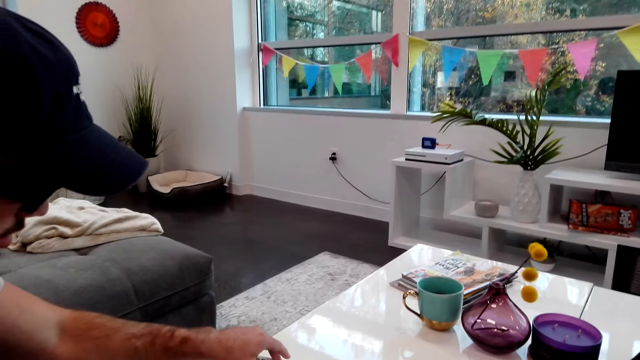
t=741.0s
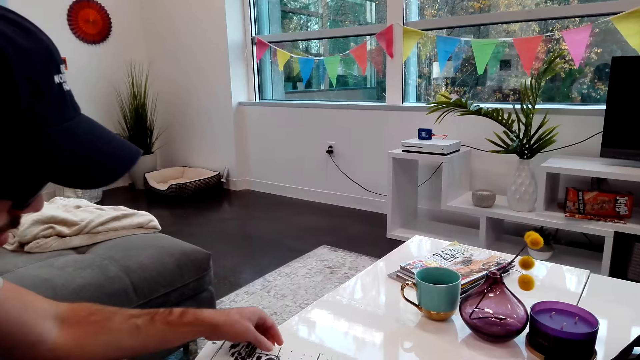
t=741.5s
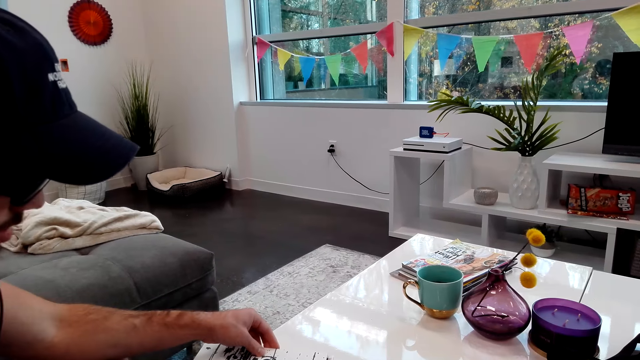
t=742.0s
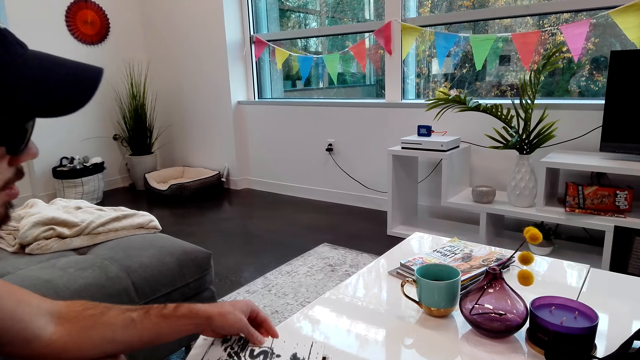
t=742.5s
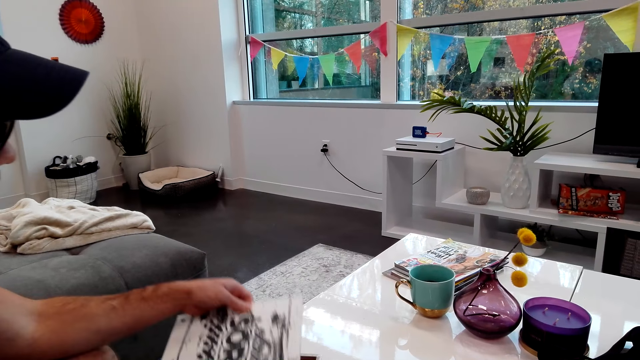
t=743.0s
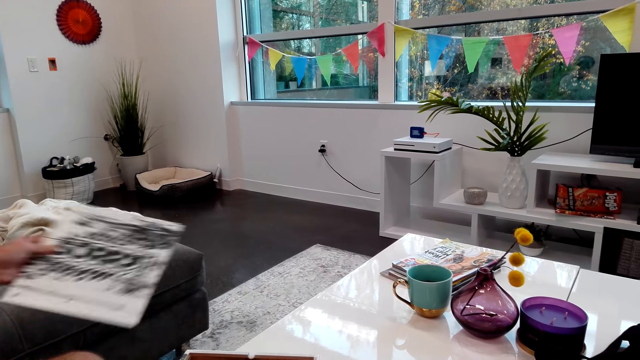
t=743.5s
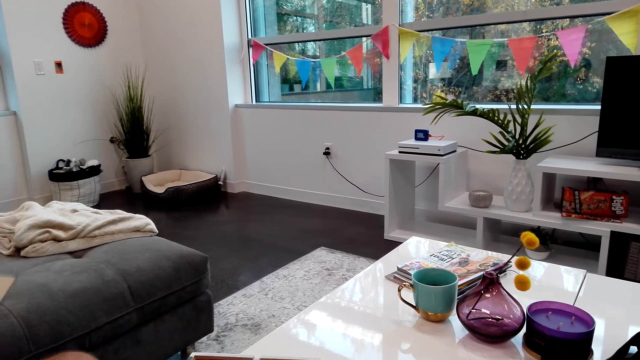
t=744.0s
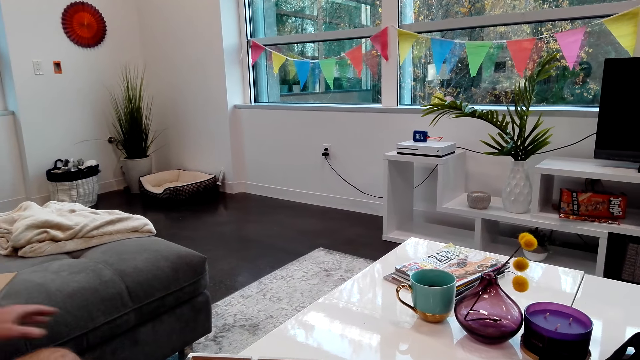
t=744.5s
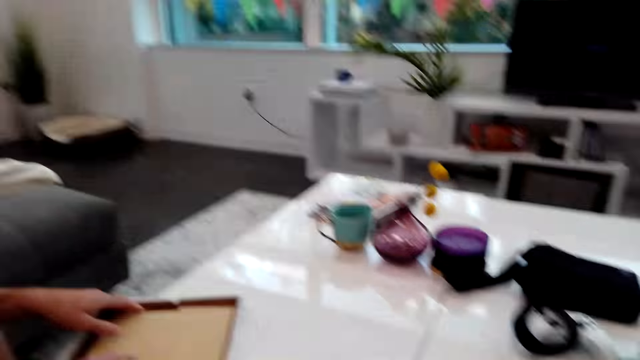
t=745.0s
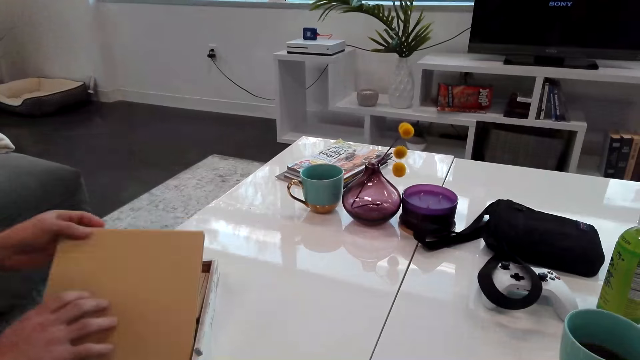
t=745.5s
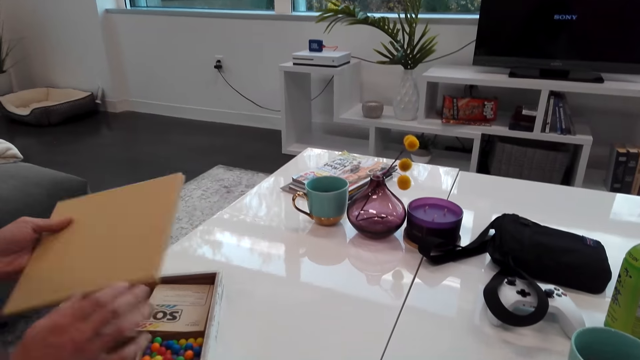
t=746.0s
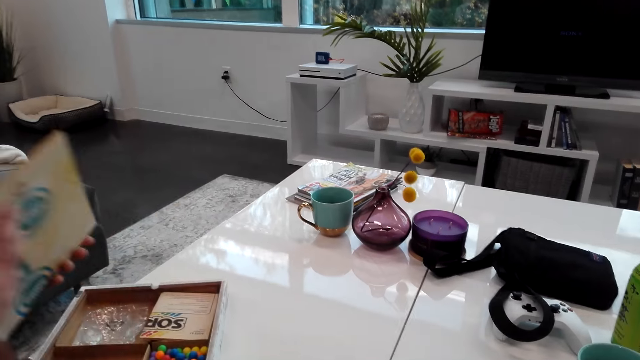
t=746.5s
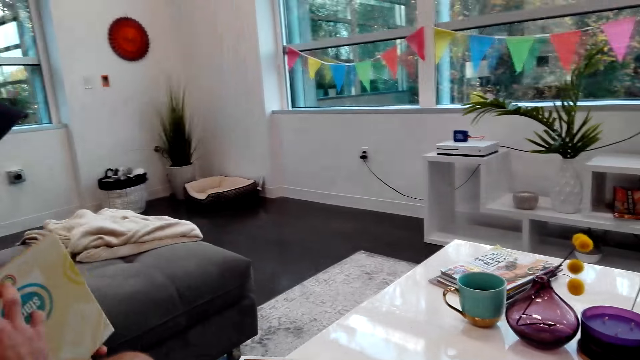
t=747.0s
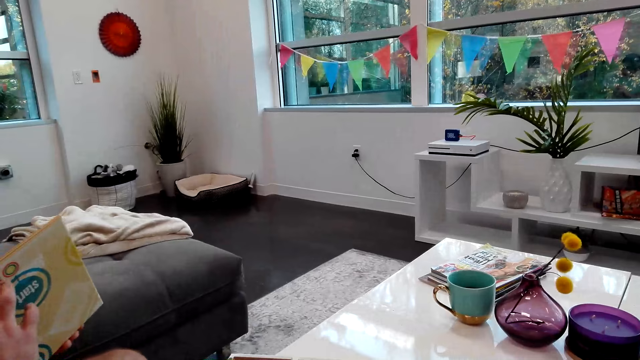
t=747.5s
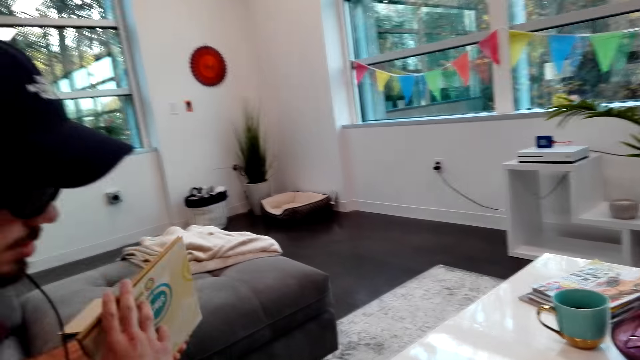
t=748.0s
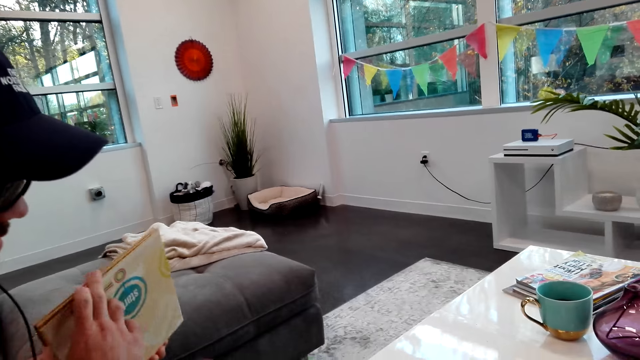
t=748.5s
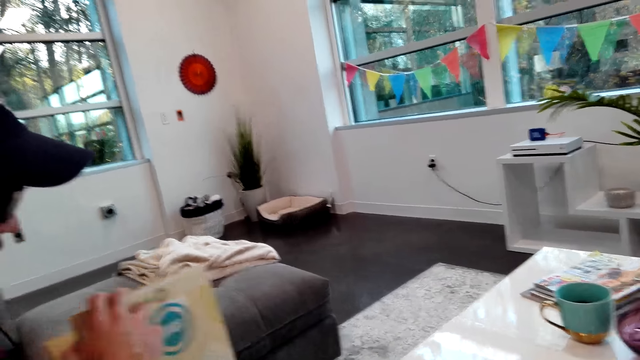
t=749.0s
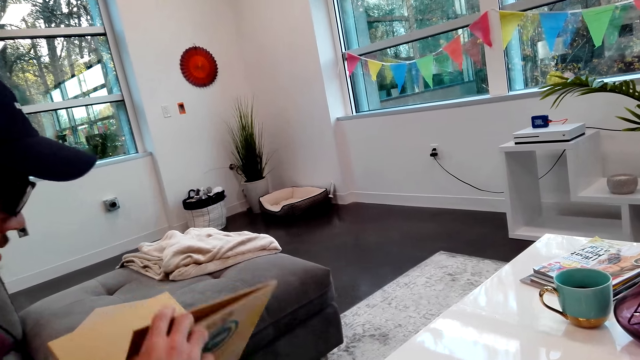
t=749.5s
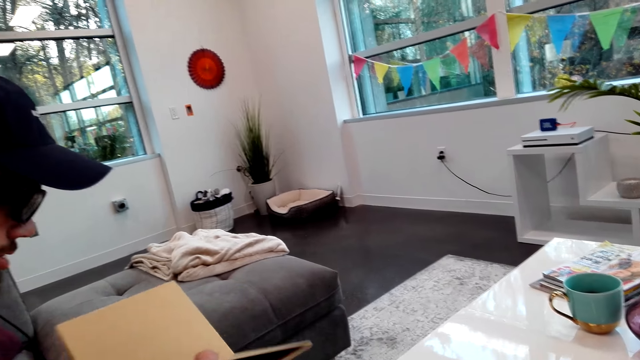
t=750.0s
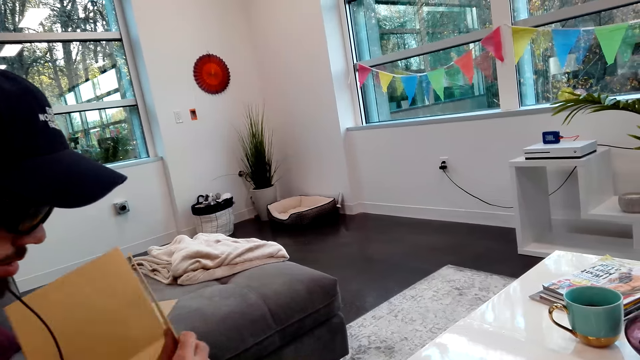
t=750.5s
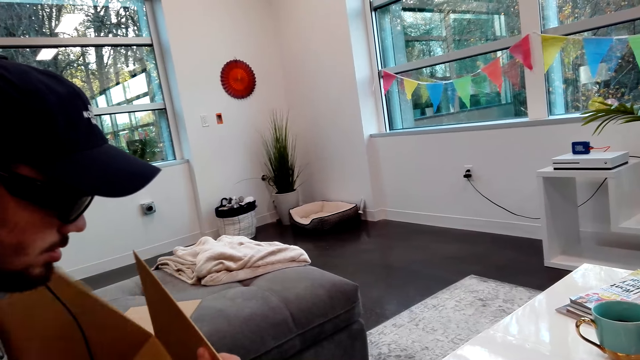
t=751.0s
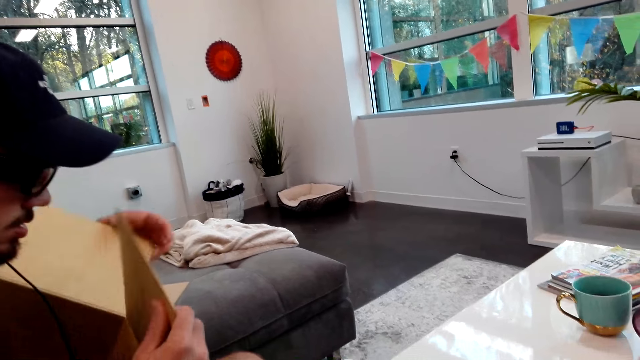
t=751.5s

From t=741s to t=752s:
A man picks up the manual. The man sits in the sofa, opens a box, puts the manual on the couch, picks up the board game, and flips the board.

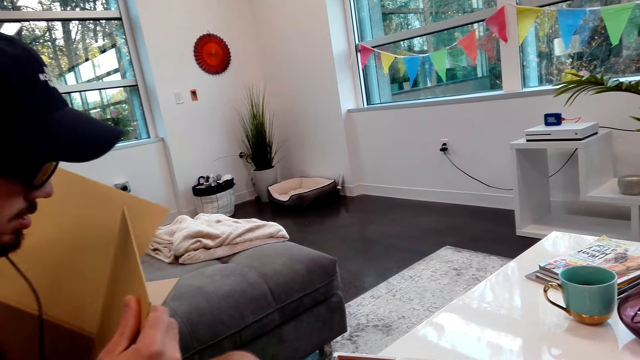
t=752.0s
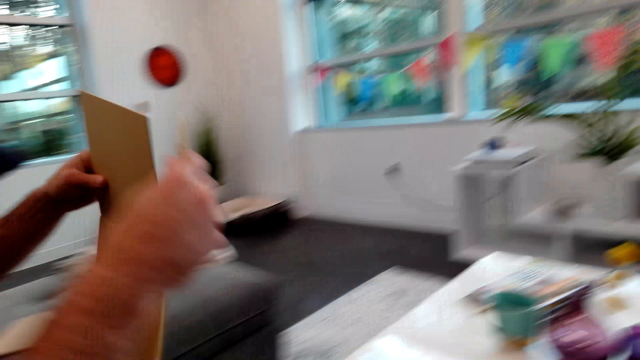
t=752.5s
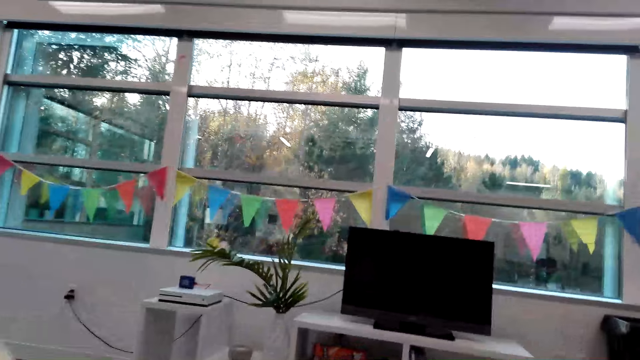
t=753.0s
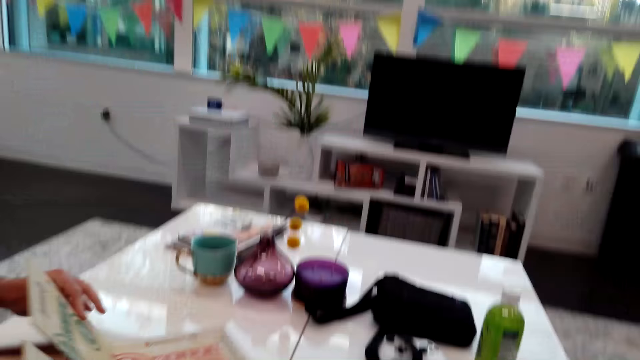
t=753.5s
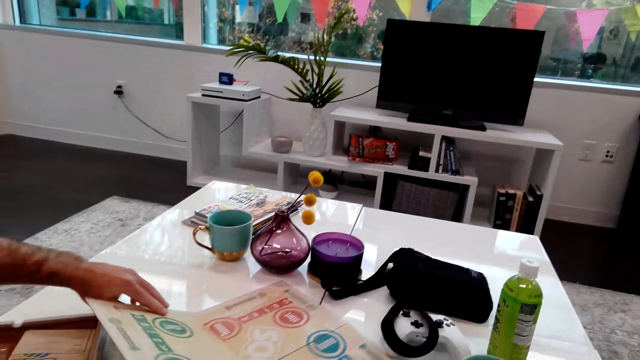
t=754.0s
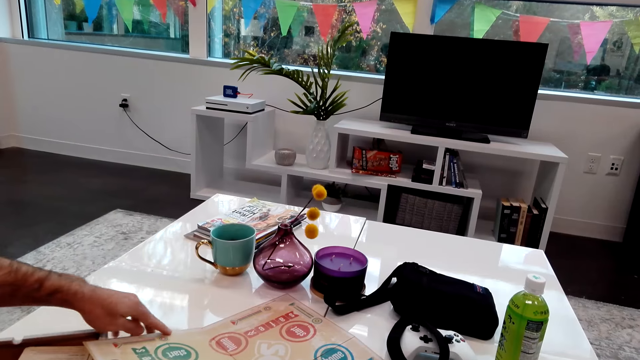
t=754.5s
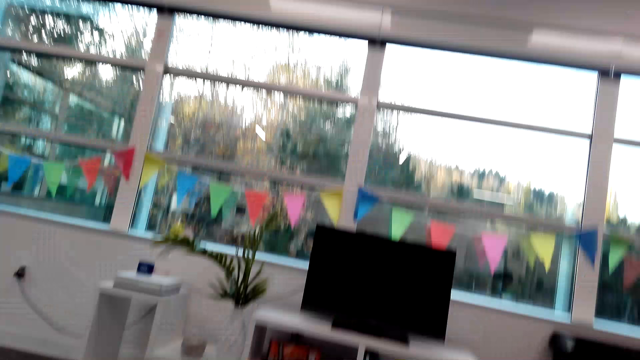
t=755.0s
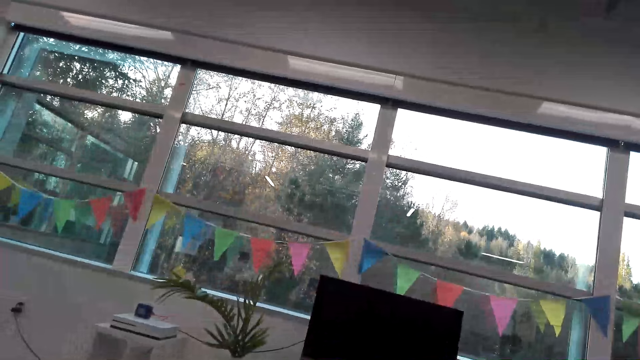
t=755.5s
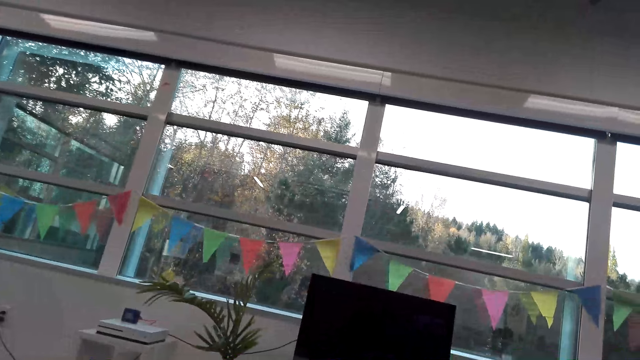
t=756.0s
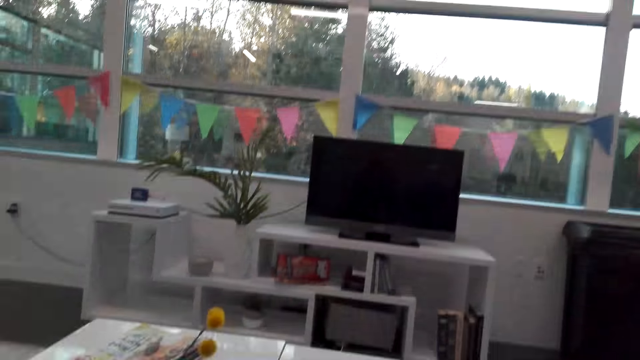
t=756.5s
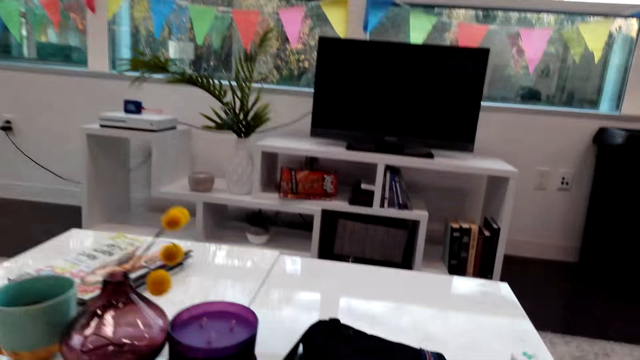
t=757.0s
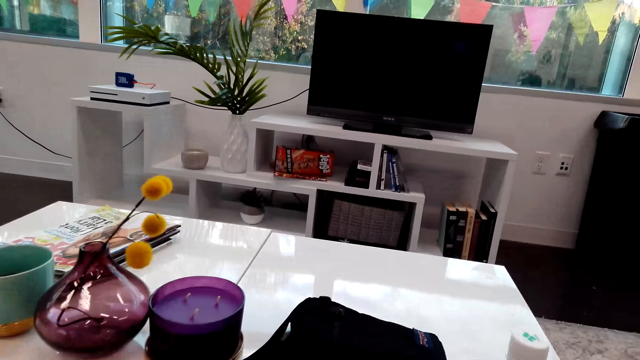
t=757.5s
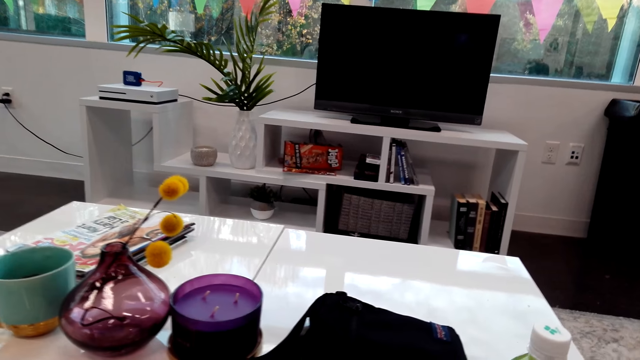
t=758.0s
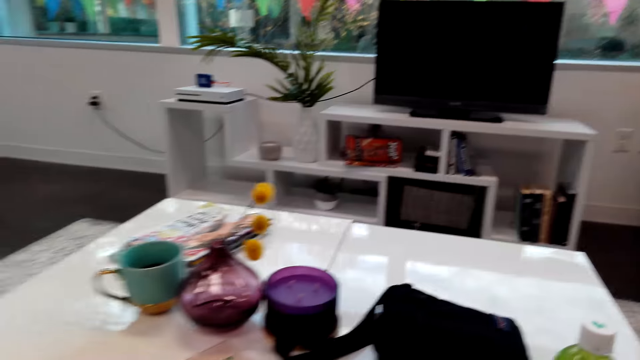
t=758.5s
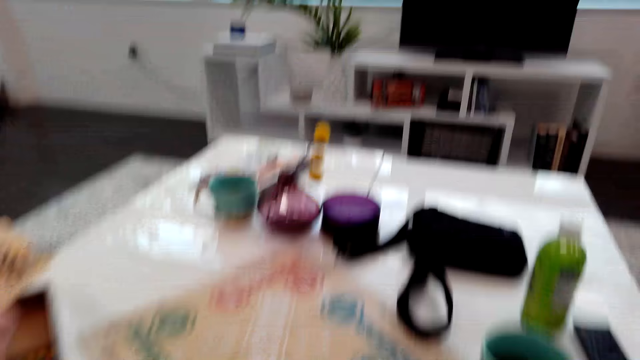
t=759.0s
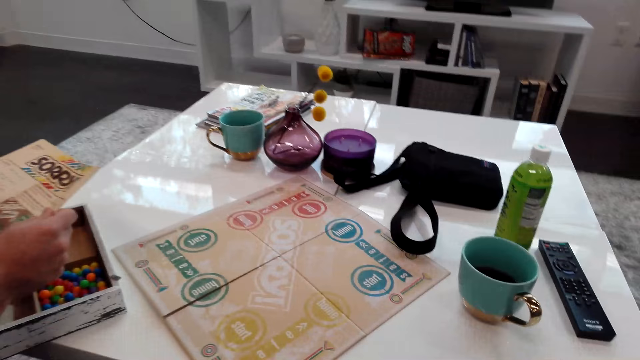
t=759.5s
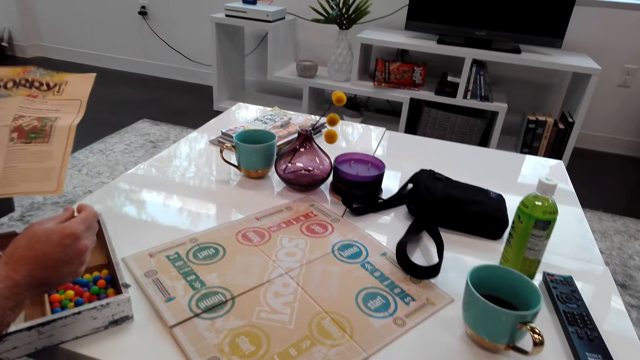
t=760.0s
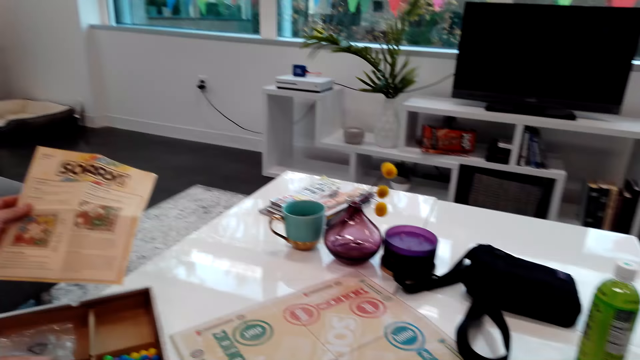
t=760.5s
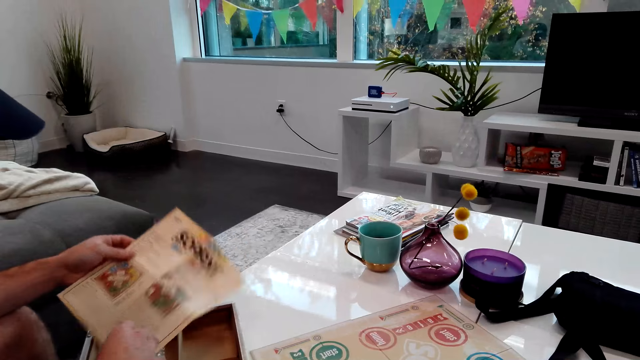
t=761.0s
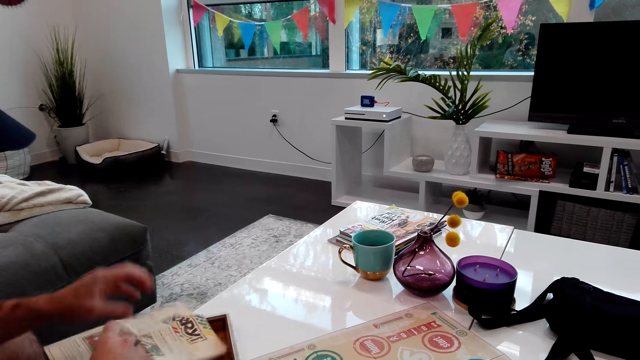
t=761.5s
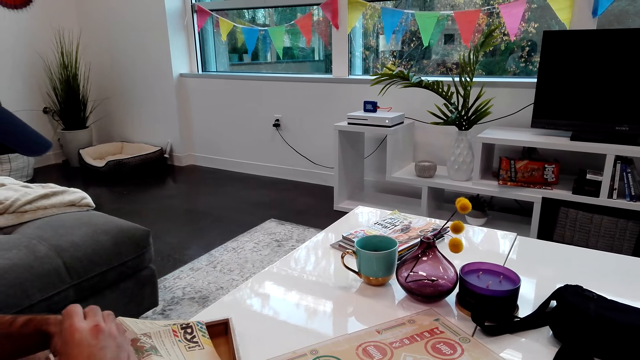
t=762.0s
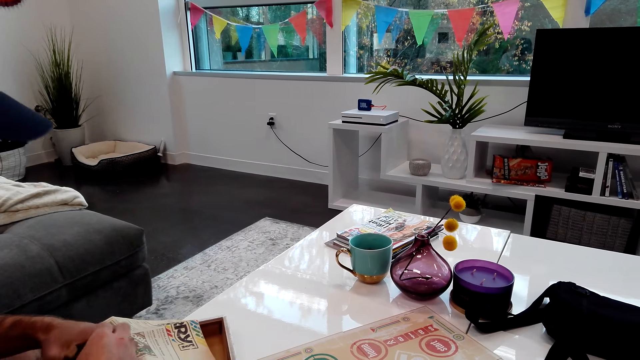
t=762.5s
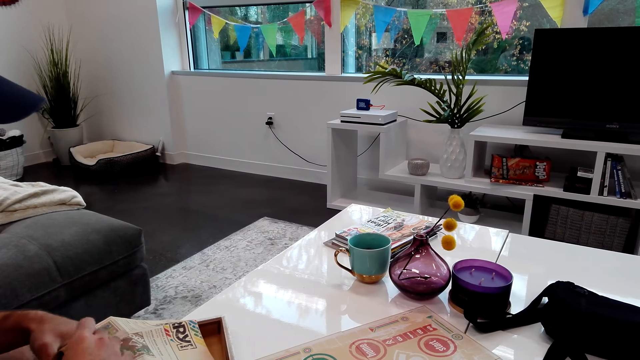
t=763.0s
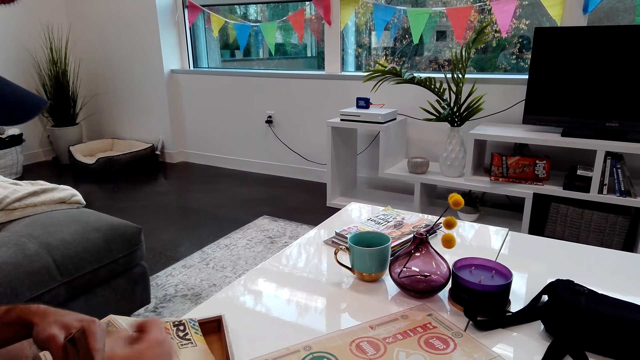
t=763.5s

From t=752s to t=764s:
A man puts the manual on the table. The camera wearer turns around the room. The man picks up the manual and puts the manual on the box.
